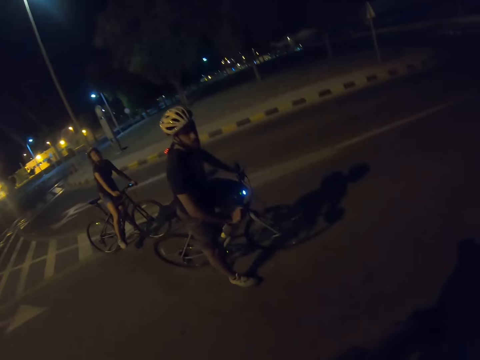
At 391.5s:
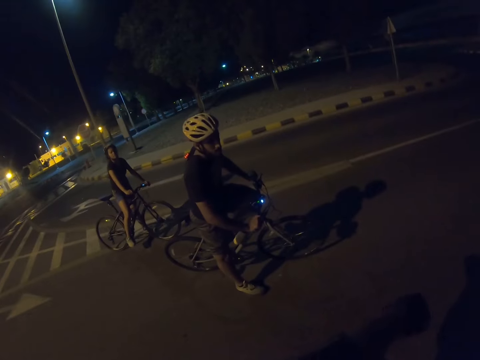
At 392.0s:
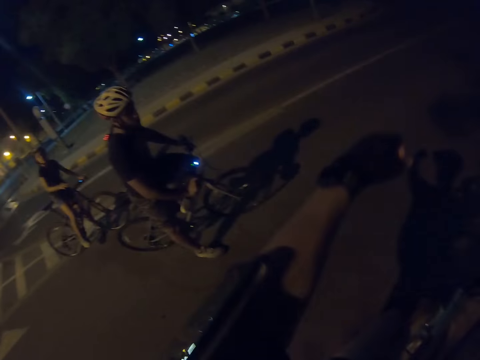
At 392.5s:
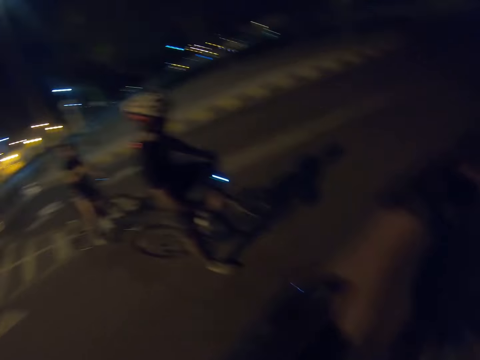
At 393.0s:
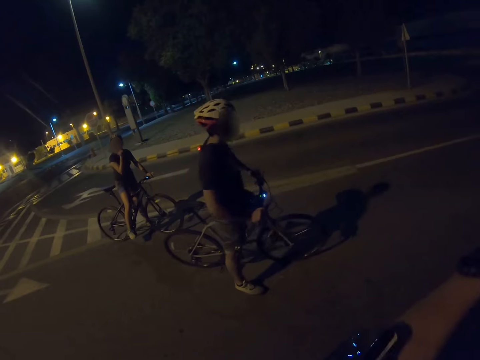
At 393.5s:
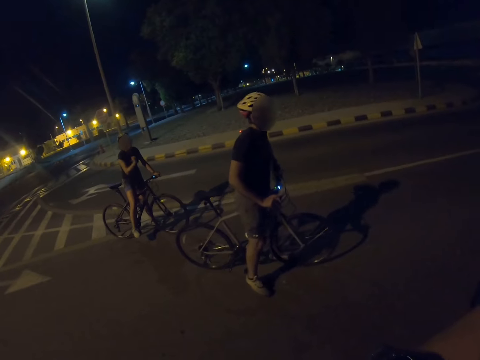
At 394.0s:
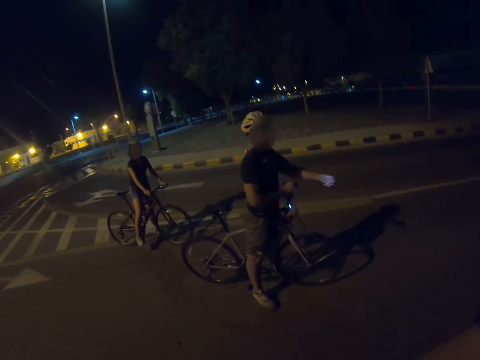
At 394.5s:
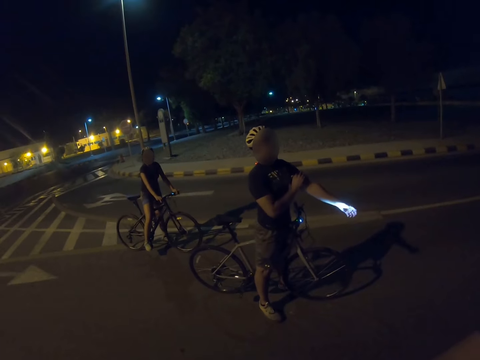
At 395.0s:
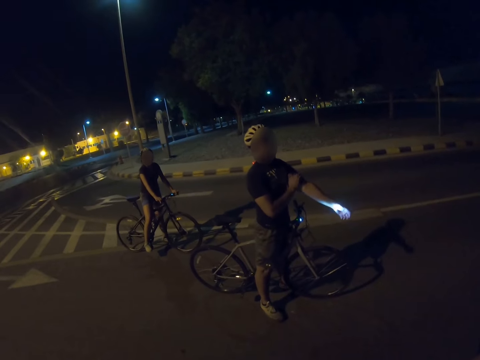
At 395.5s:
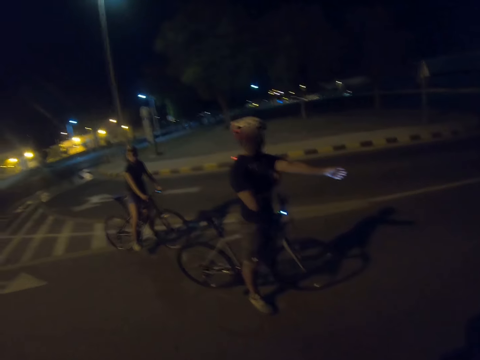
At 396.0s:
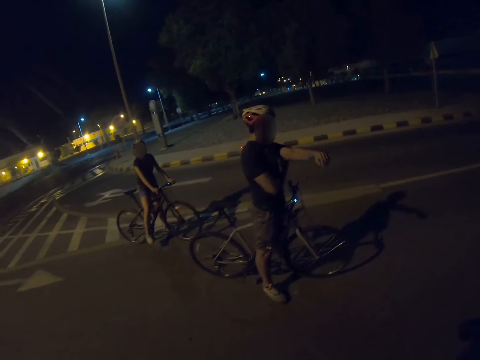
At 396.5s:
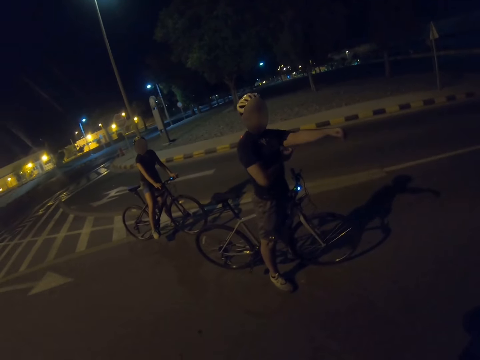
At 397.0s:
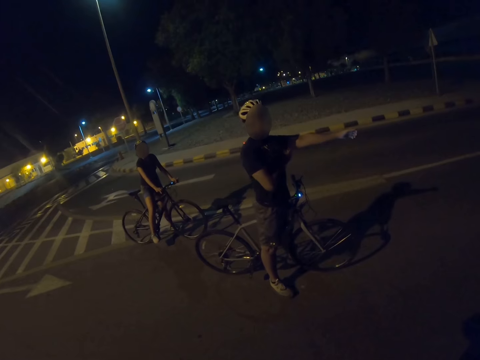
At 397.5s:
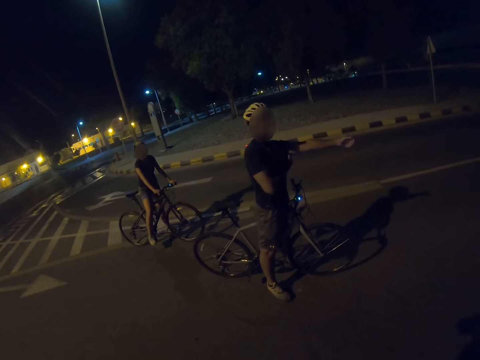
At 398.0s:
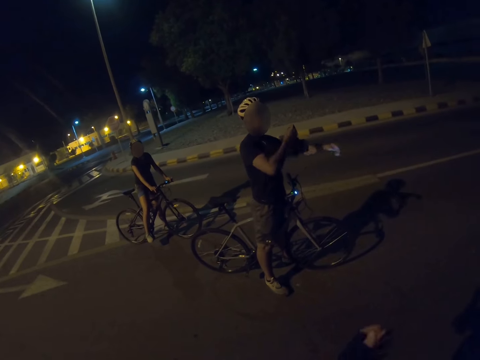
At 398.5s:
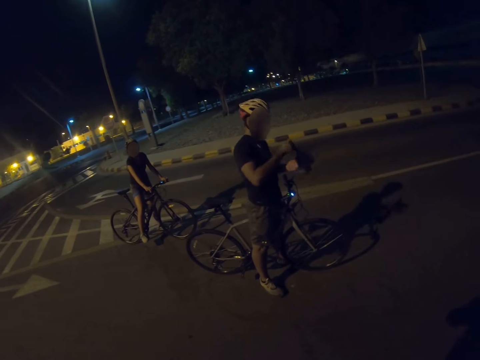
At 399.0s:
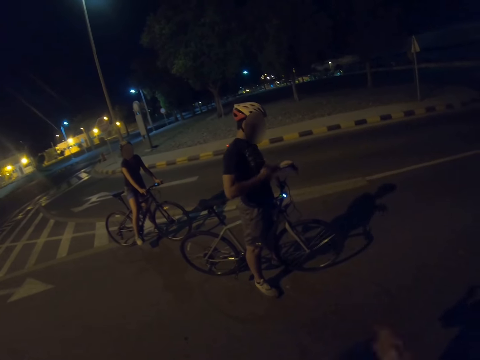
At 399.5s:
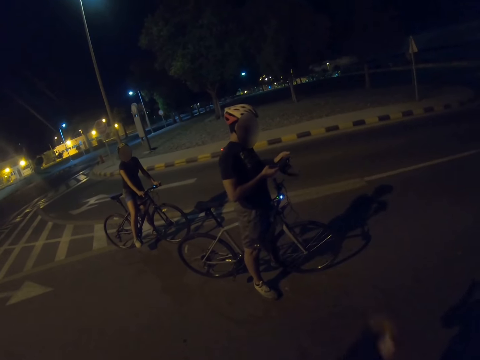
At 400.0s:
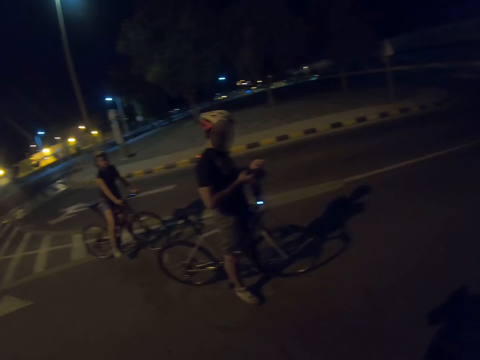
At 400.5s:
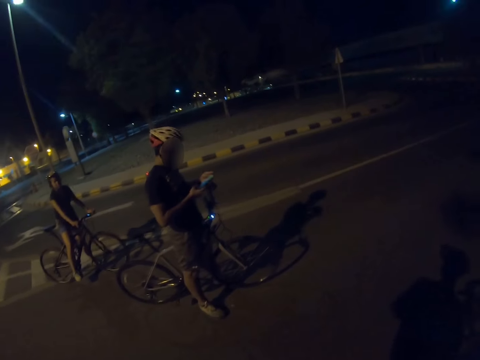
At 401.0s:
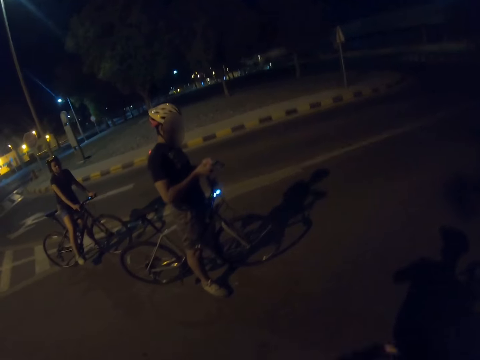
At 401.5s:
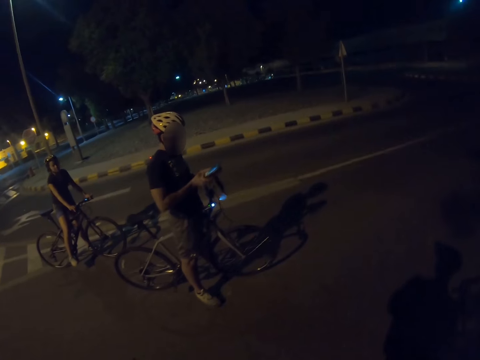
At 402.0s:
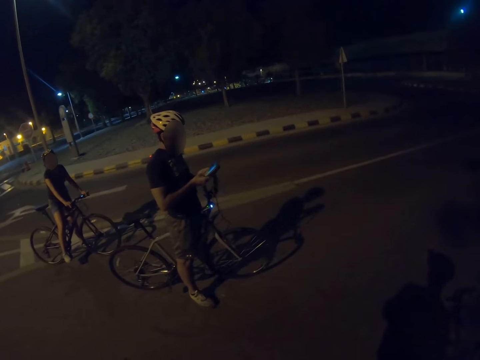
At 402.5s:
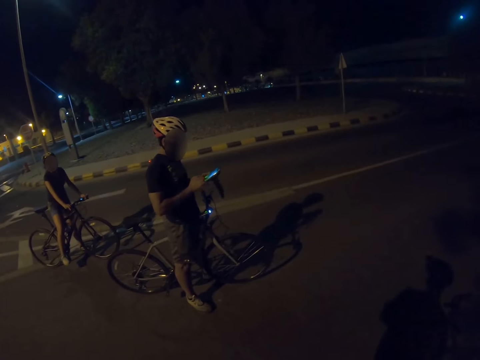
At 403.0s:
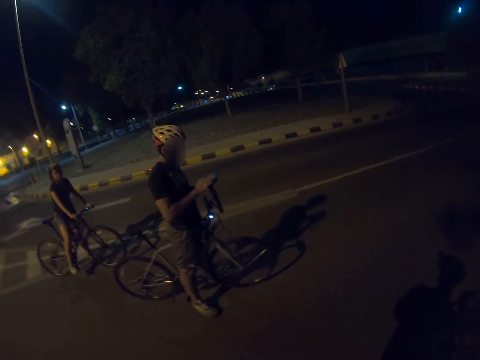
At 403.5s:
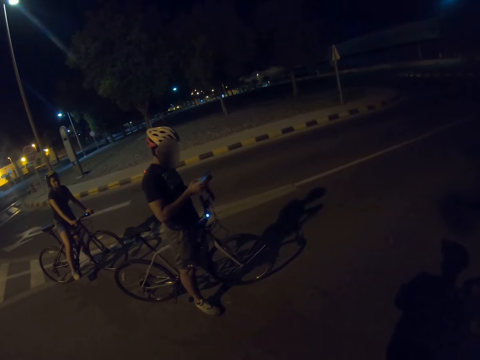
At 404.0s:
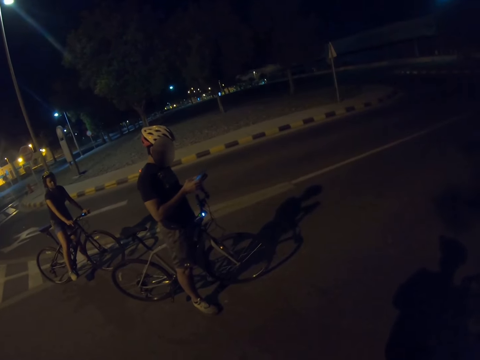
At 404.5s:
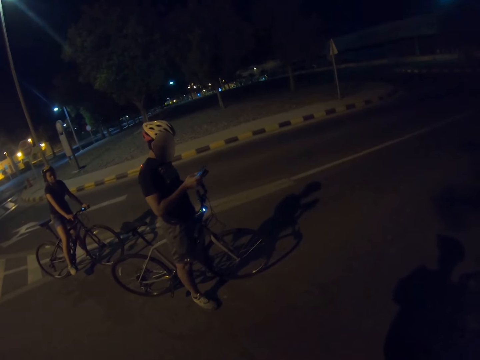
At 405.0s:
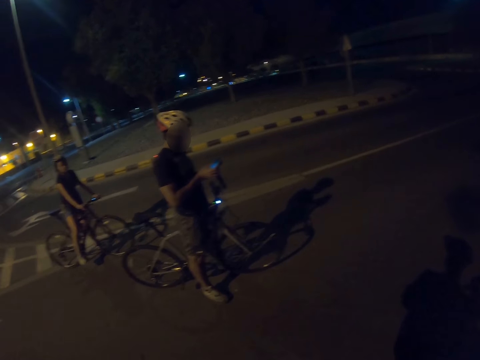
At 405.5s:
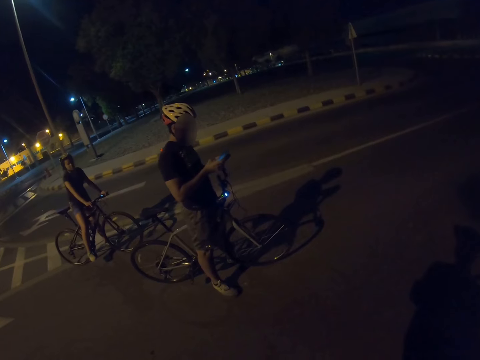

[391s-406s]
The man stands still on the bike. The man touches his hand. The man removes his phone from his hand. The man holds something. The man taps on his phone.

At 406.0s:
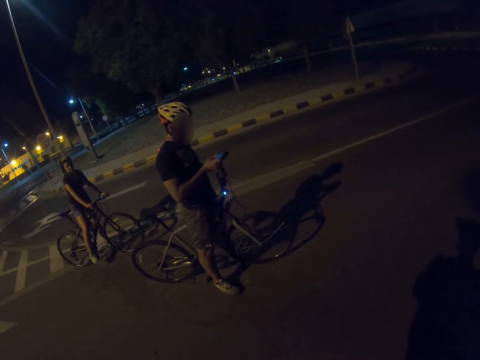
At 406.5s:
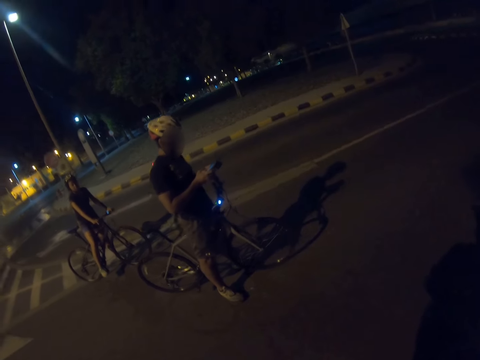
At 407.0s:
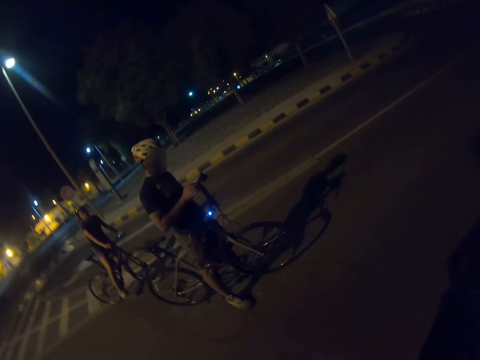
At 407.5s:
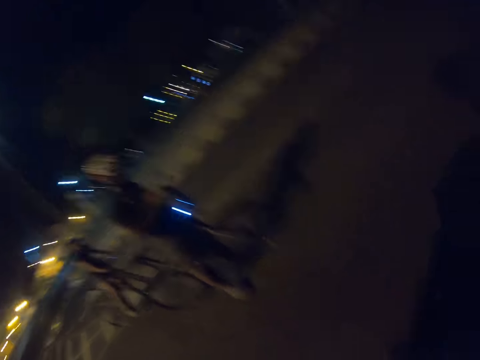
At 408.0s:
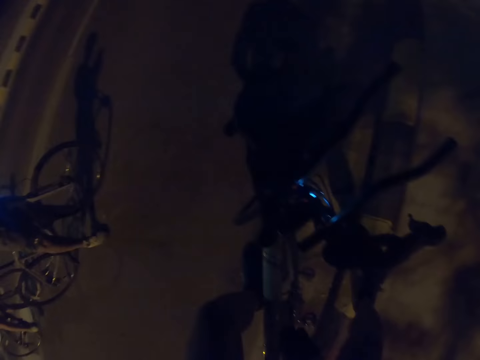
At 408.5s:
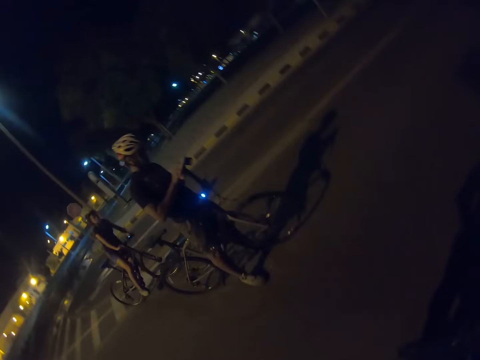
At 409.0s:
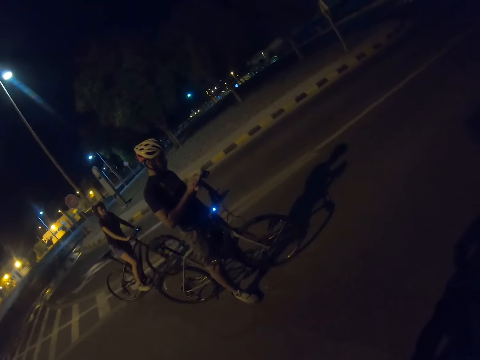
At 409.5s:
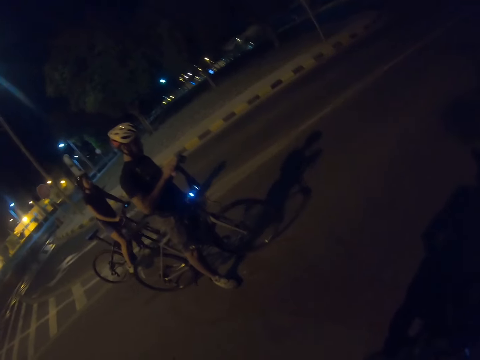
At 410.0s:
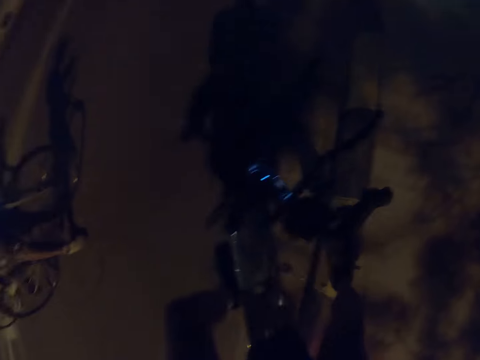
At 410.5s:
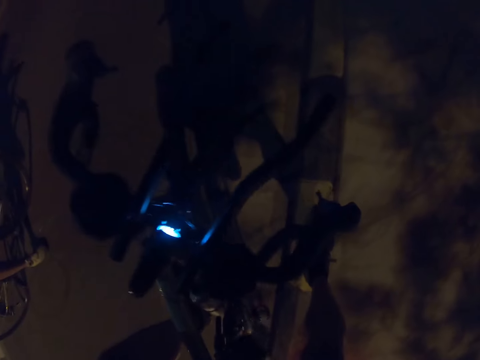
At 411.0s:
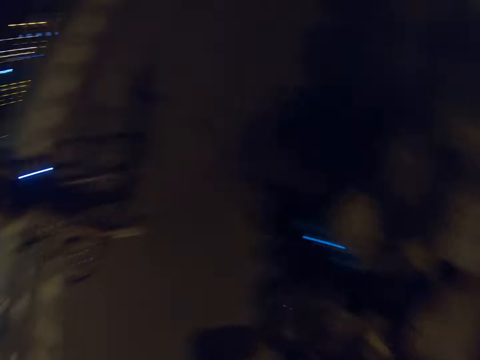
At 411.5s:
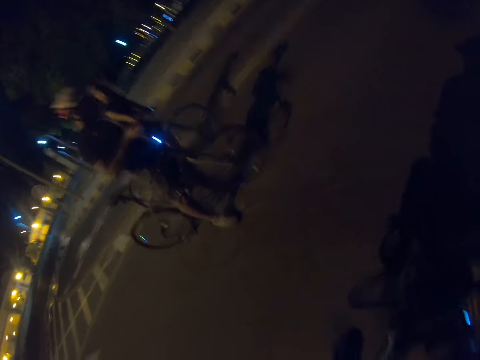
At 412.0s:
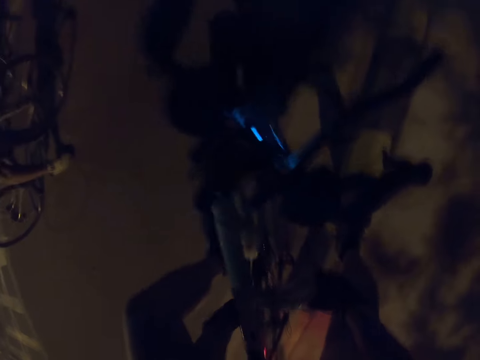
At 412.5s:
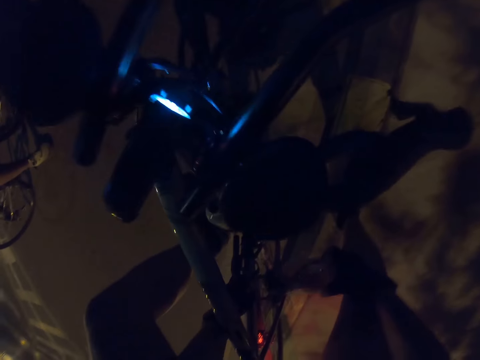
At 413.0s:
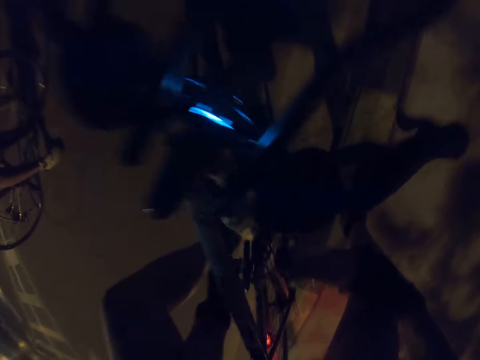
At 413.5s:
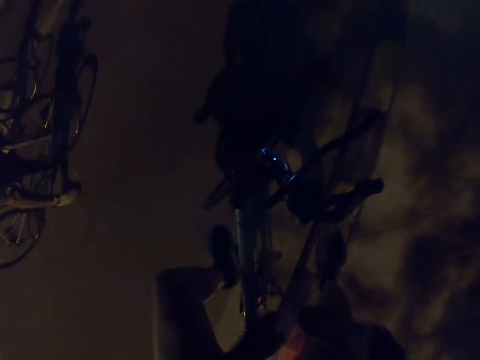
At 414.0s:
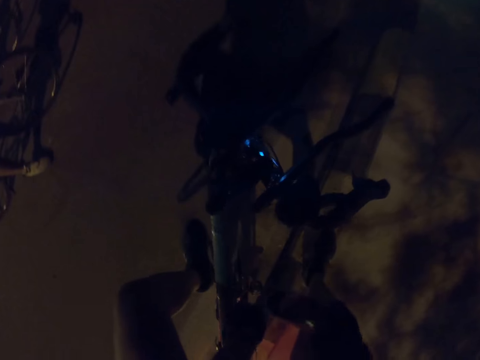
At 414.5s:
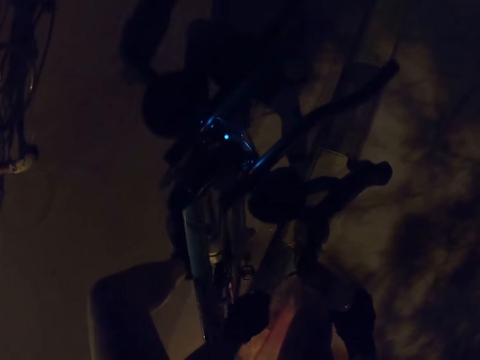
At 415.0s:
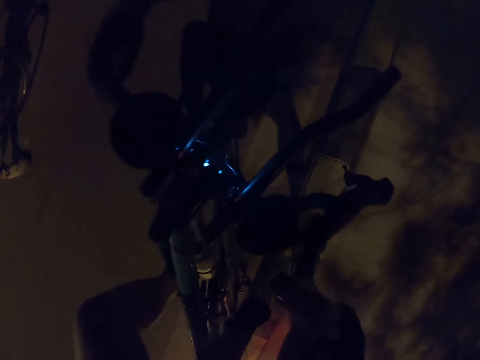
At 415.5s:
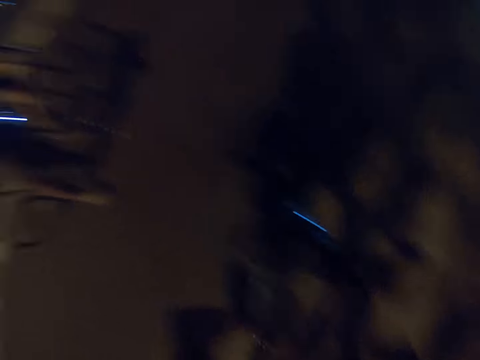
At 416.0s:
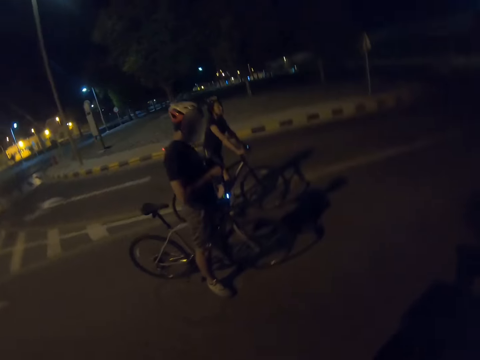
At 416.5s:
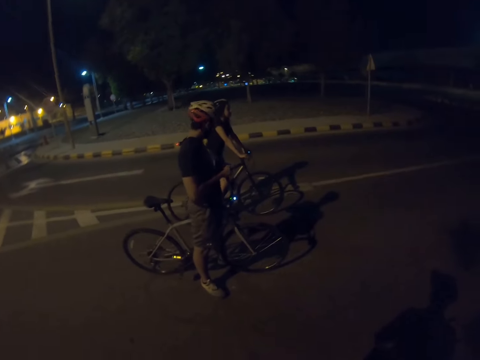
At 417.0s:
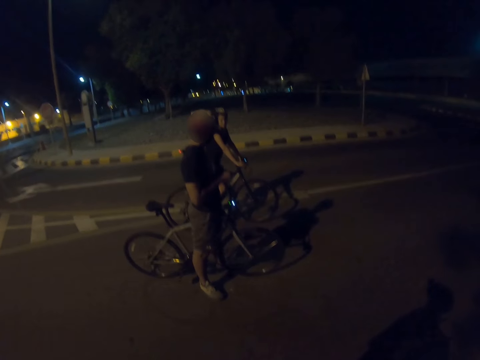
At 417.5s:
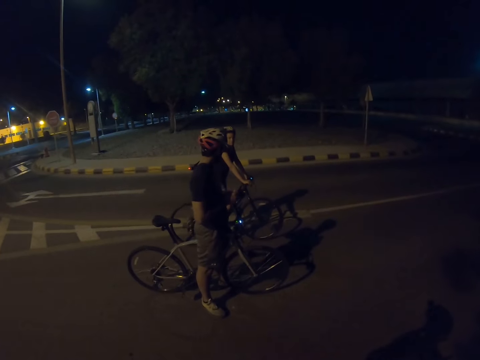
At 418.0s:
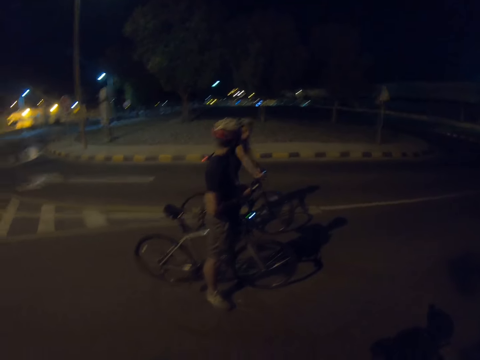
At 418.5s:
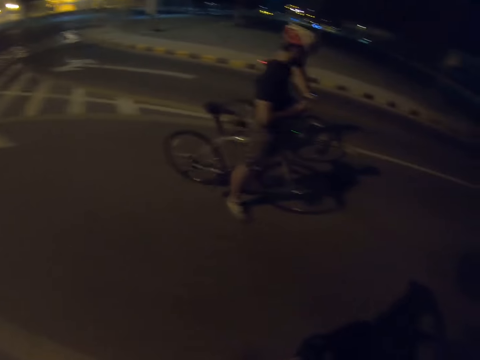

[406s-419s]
The woman rides the bicycle. The camera wearer picks up a water bottle. They unfold the water bottle. The man interacts with the woman.
